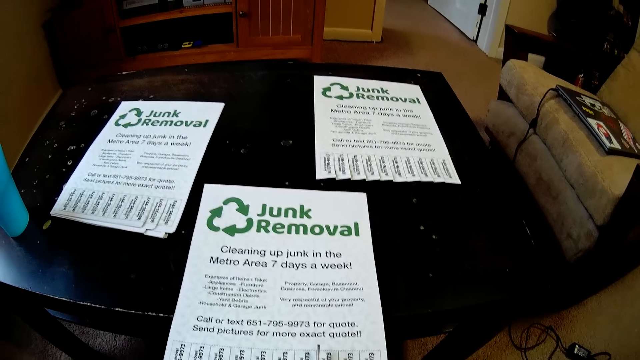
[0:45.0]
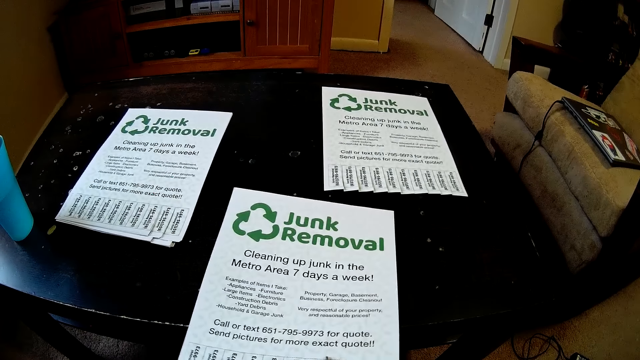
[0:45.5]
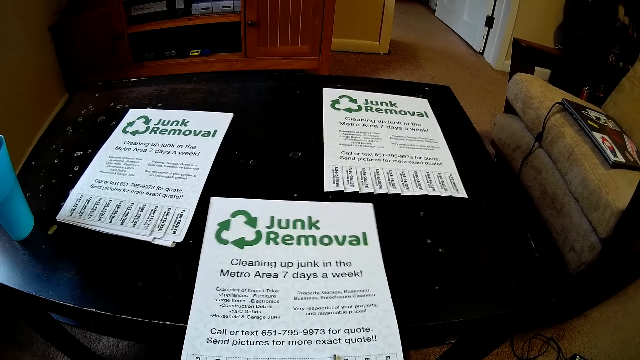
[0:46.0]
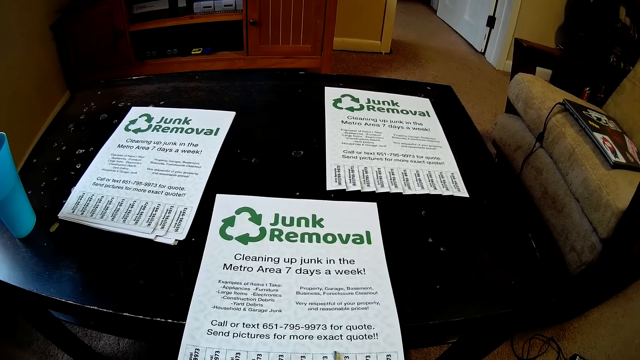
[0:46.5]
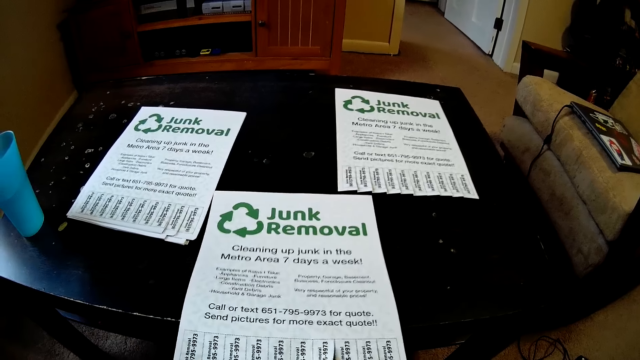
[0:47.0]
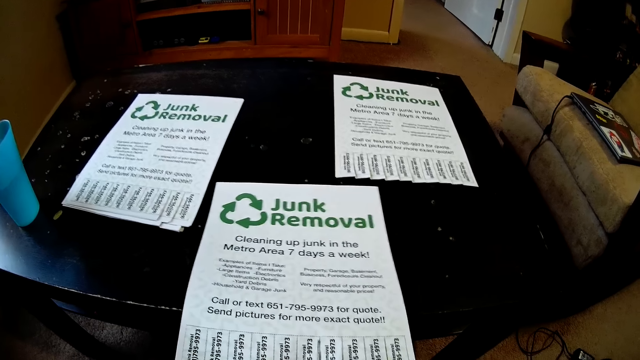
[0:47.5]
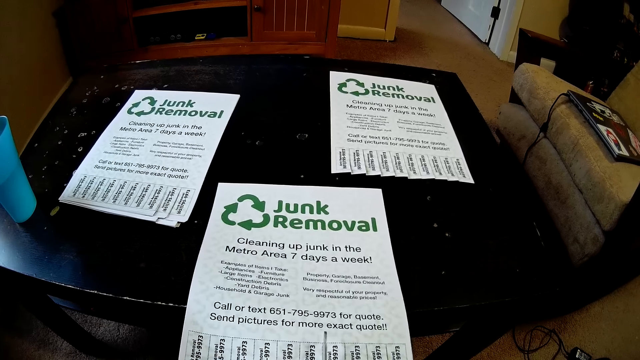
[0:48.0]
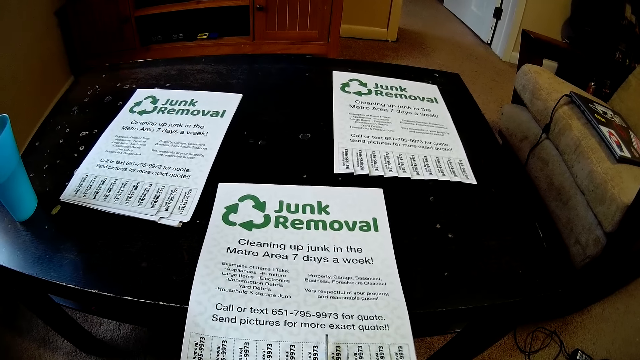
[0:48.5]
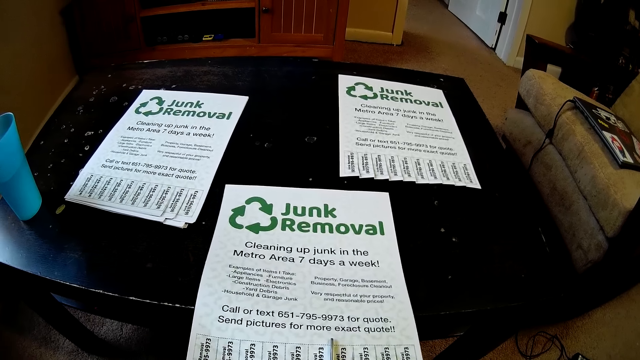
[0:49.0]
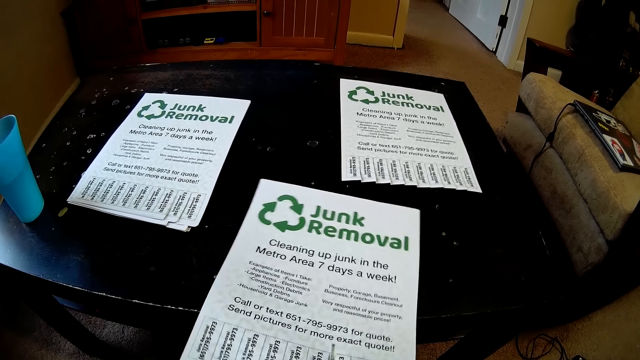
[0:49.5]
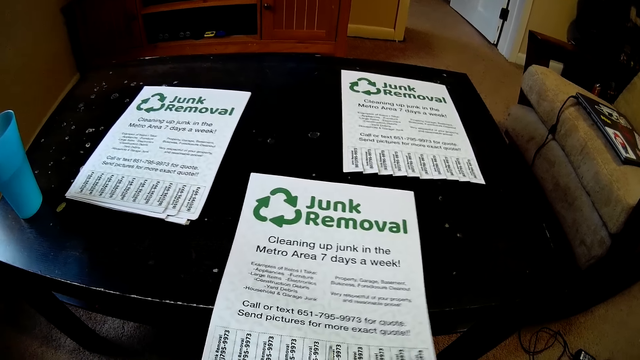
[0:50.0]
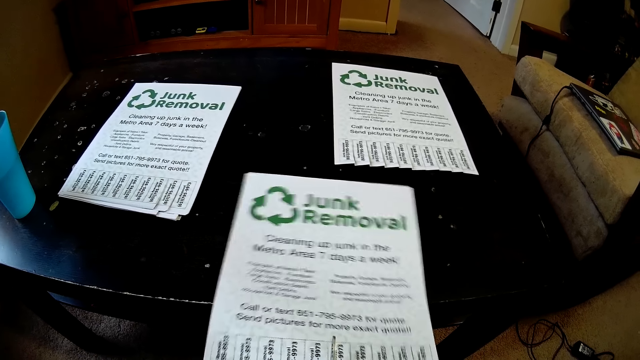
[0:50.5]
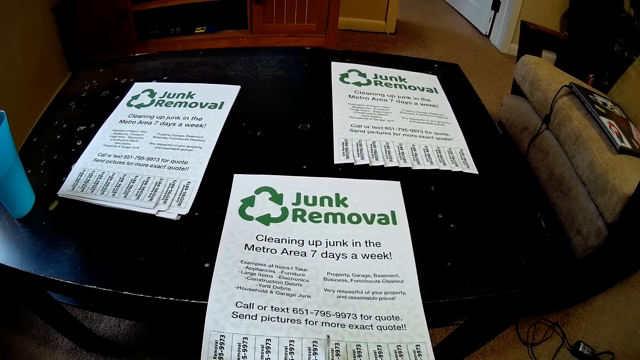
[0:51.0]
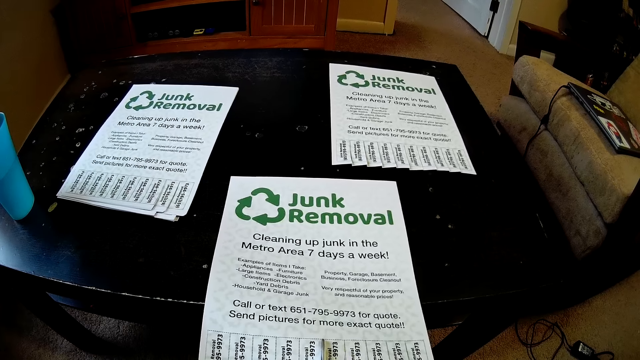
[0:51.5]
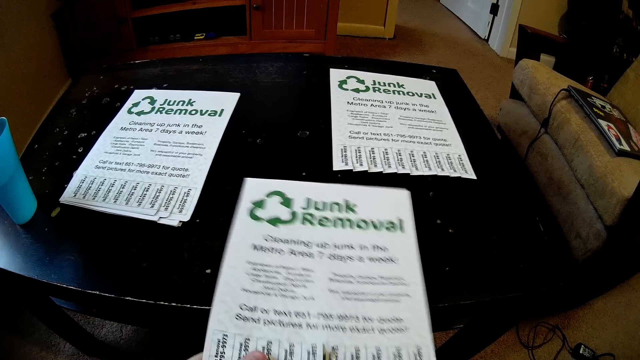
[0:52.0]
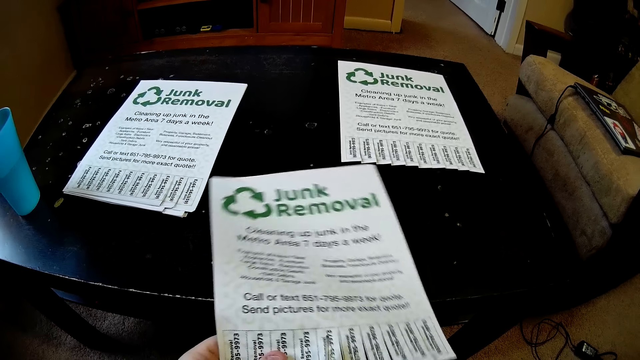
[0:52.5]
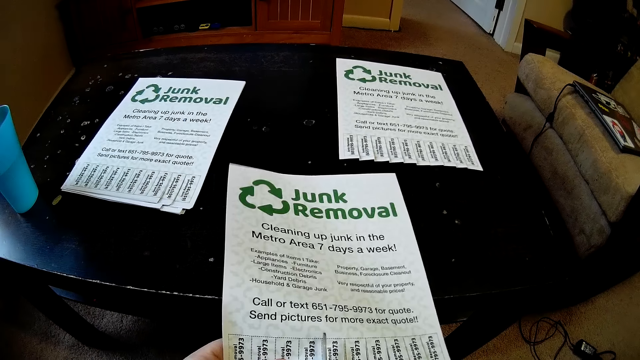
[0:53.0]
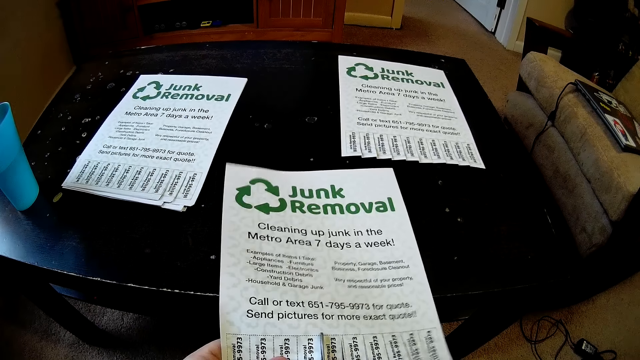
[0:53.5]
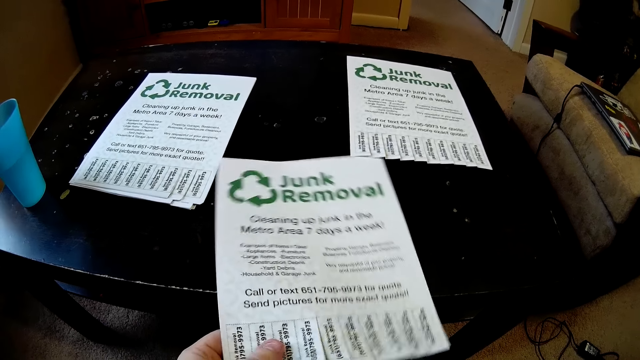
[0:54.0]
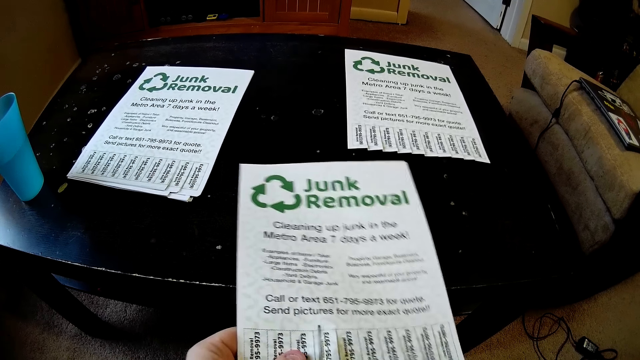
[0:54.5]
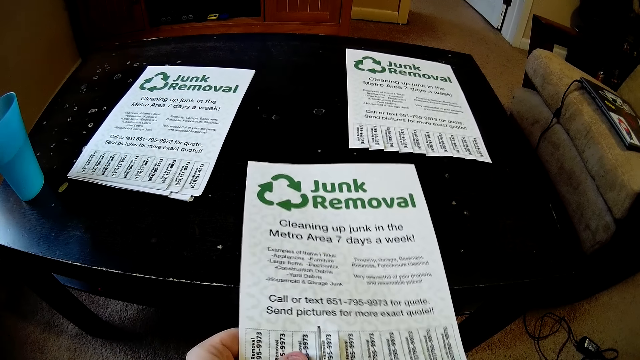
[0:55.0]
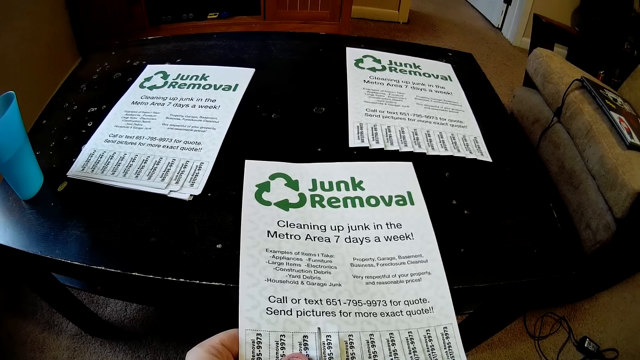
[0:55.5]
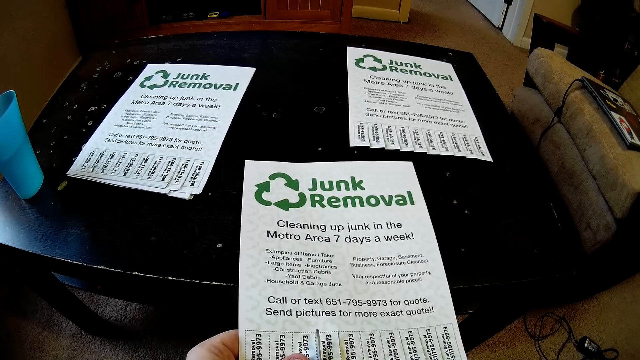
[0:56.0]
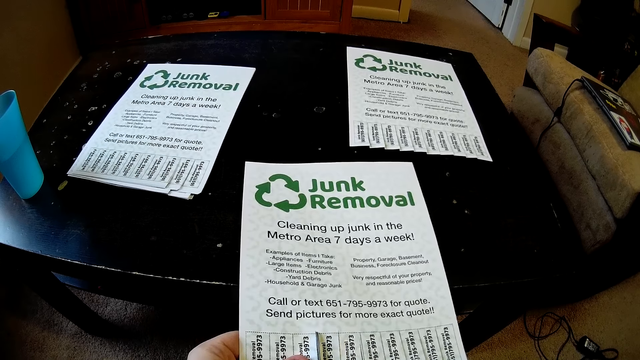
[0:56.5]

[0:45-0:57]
The camera wearer cuts the paper with a pair of scissors.

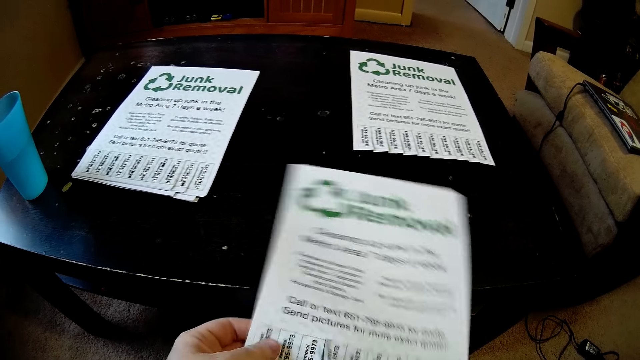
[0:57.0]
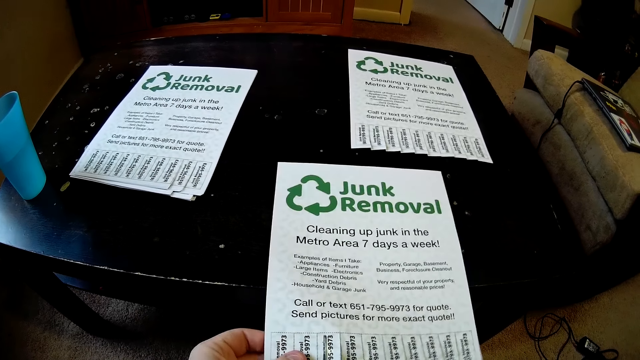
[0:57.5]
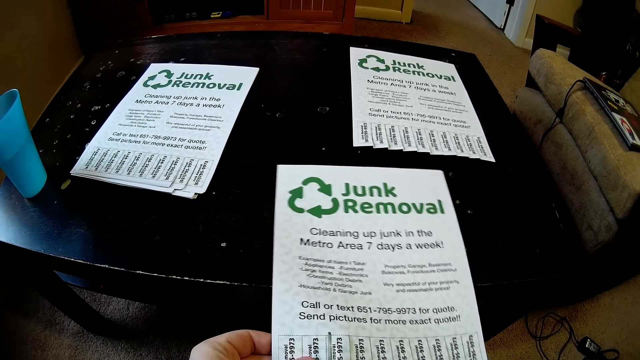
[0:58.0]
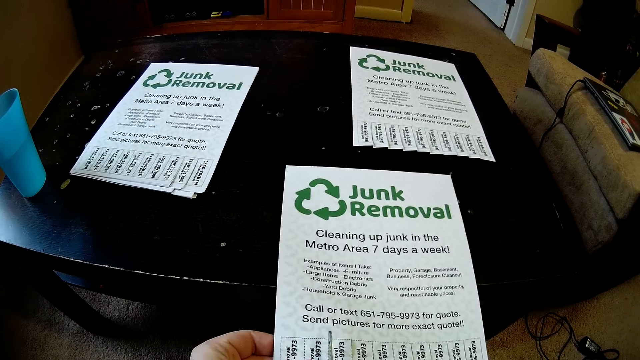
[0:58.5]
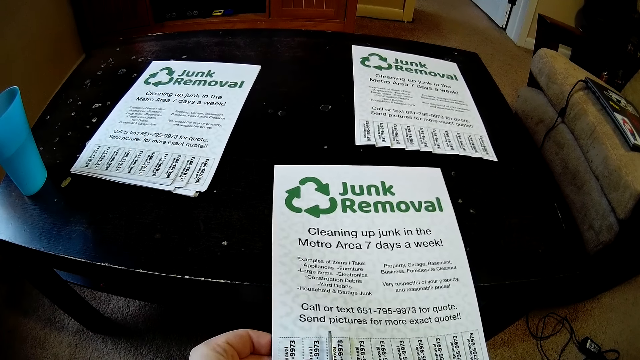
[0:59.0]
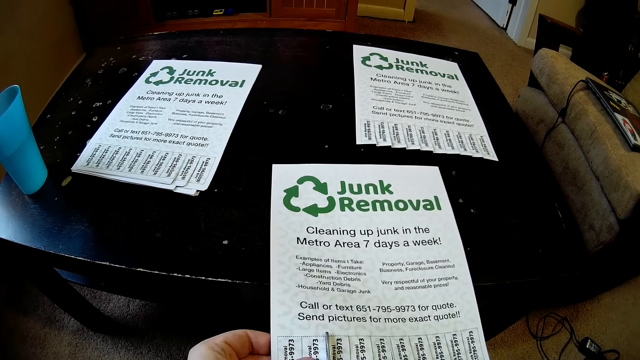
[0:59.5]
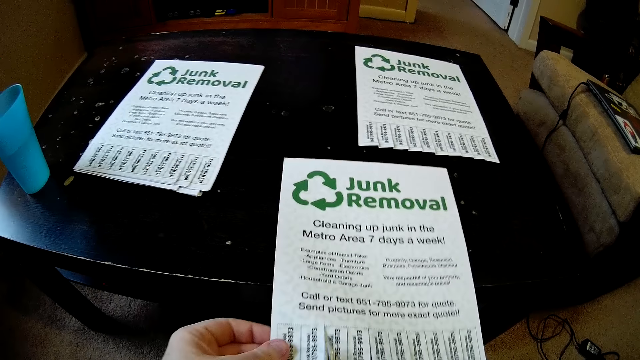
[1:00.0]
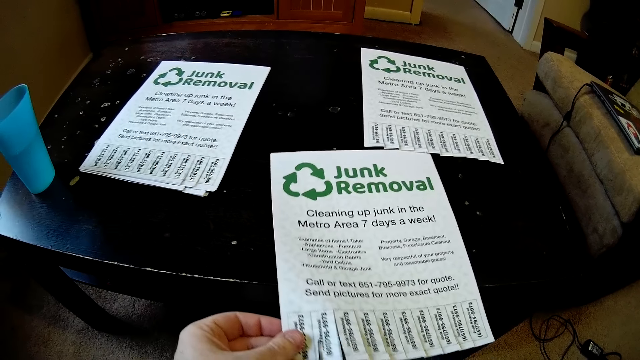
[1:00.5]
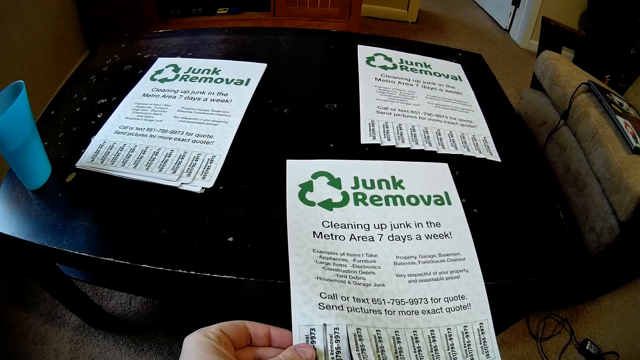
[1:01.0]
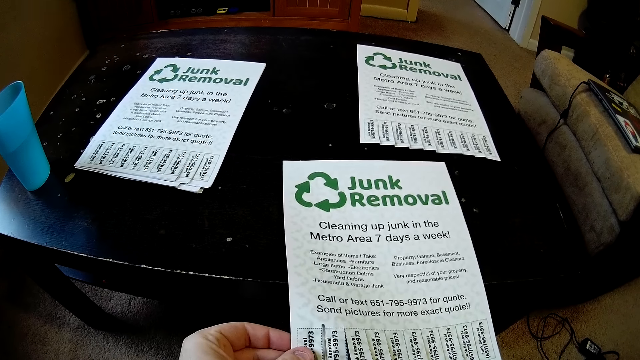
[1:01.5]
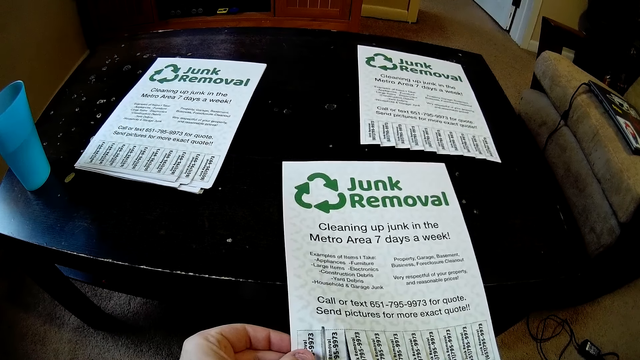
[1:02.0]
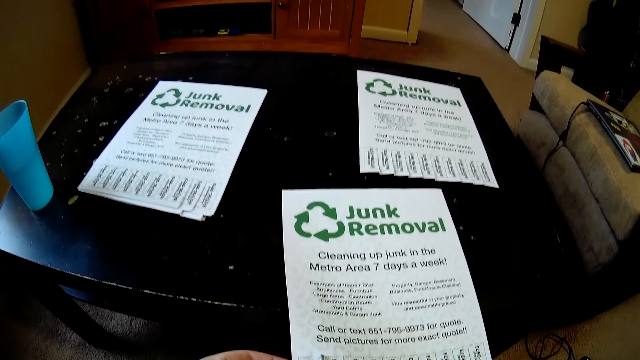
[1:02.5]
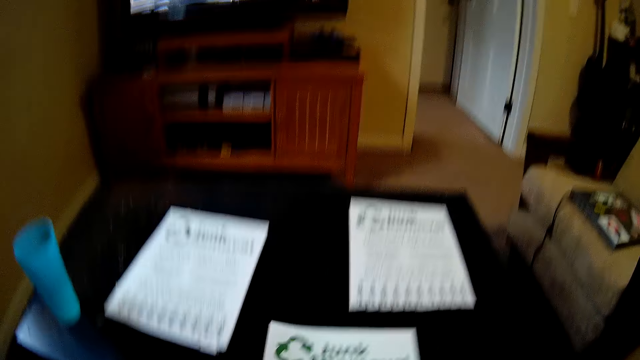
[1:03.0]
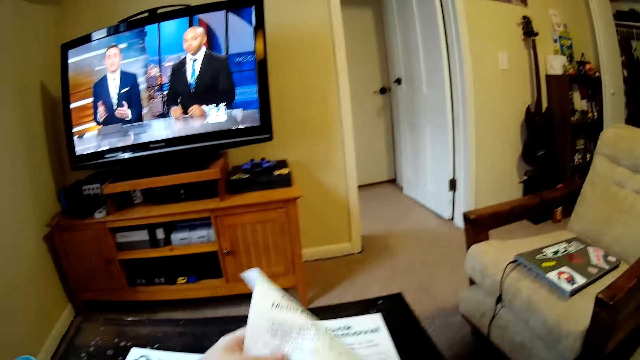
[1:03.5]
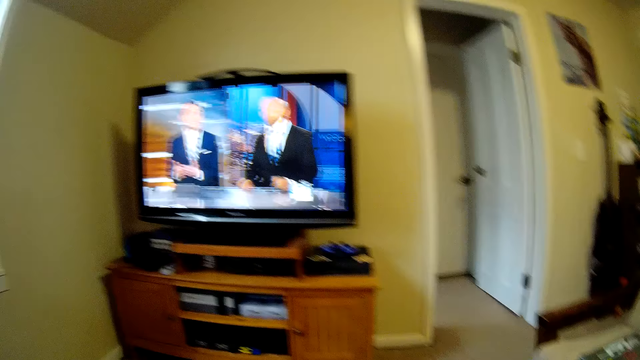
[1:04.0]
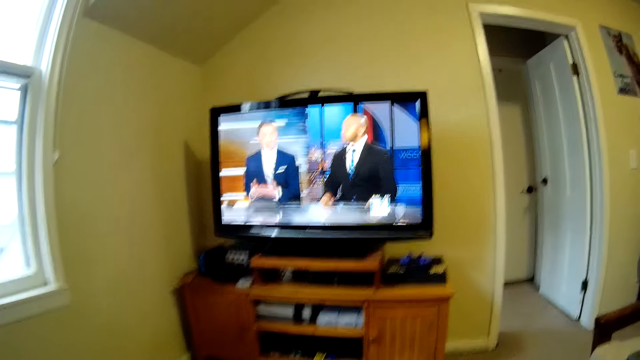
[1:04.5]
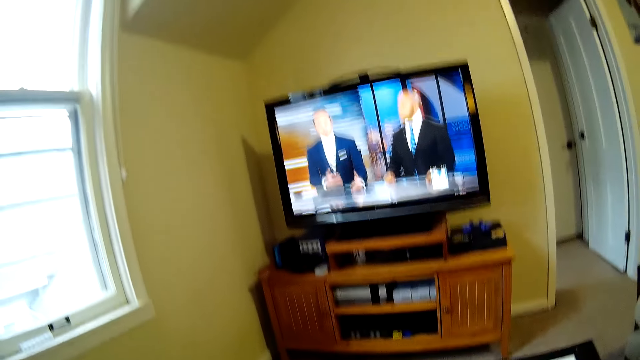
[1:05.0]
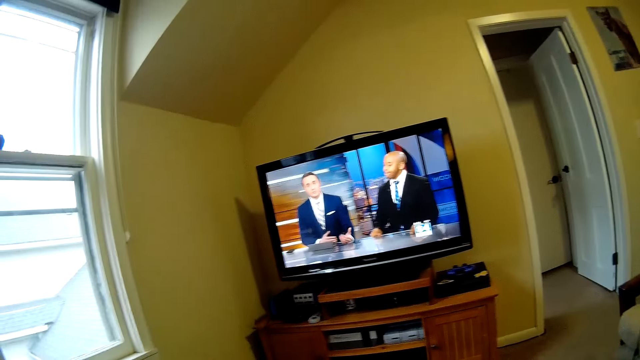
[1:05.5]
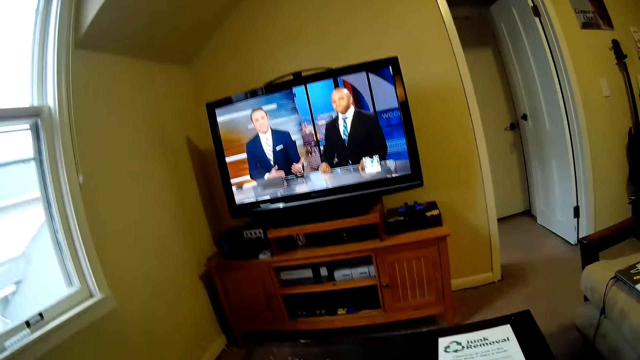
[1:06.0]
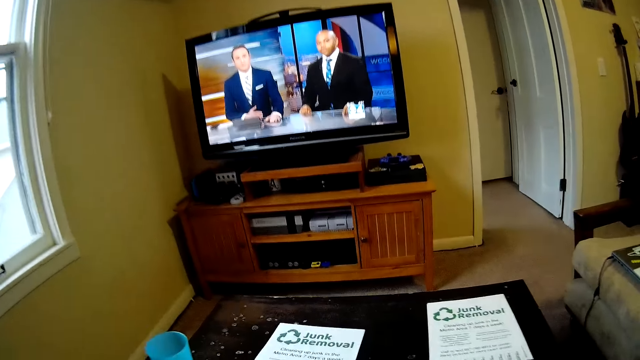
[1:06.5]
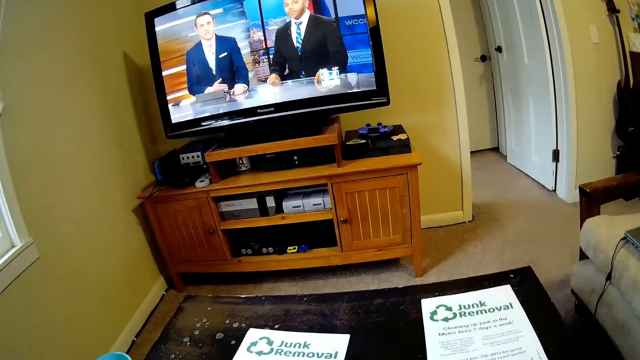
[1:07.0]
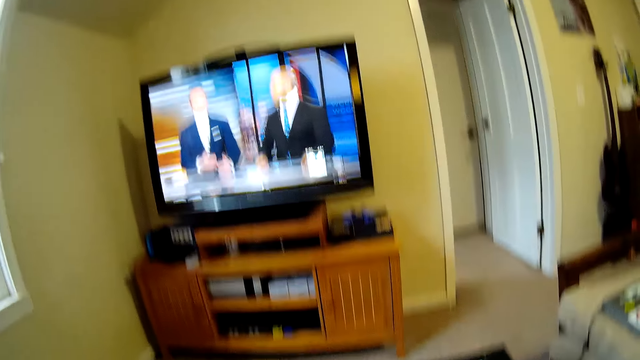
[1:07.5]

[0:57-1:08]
The camera wearer places the paper on top of another. They look at the television.
